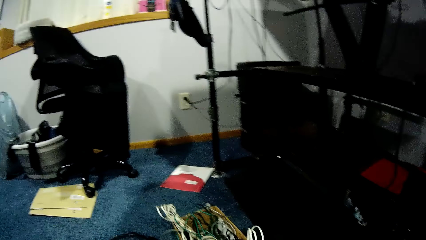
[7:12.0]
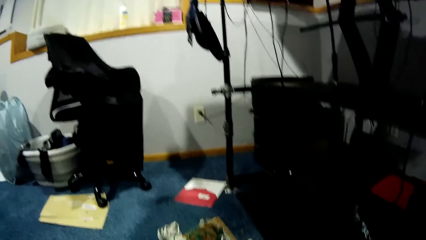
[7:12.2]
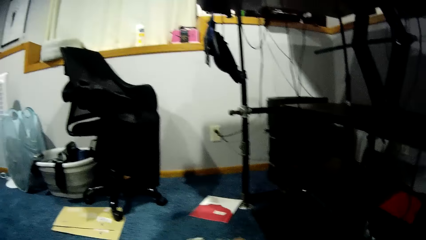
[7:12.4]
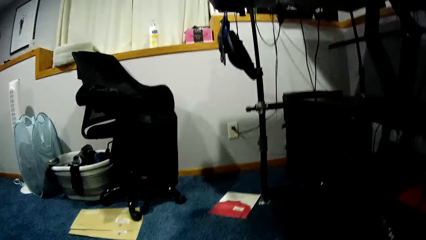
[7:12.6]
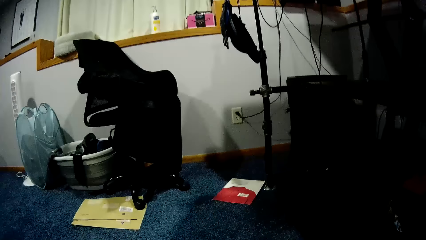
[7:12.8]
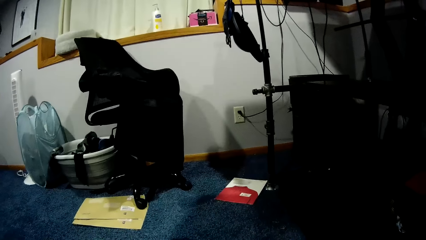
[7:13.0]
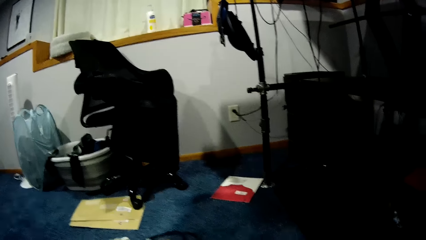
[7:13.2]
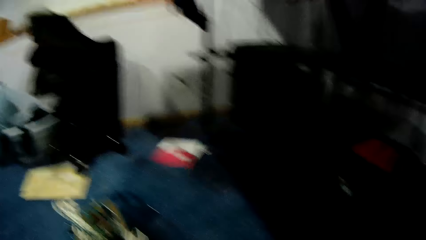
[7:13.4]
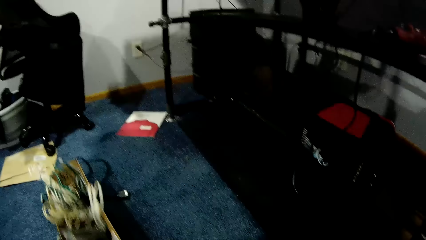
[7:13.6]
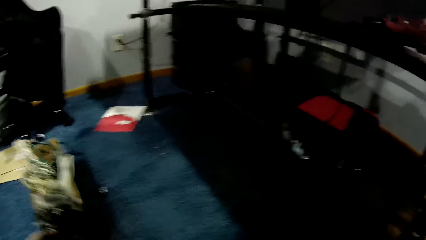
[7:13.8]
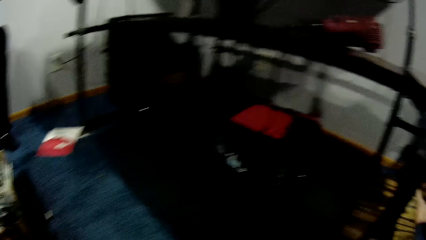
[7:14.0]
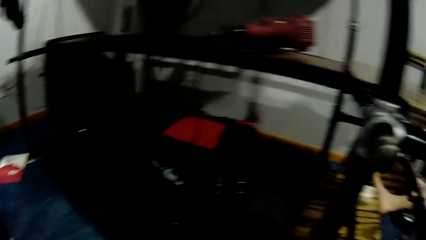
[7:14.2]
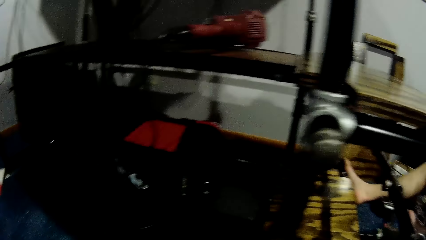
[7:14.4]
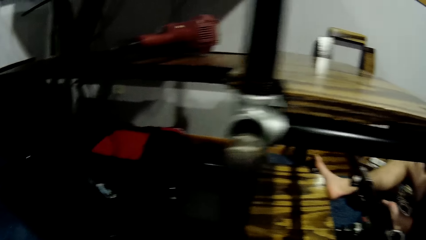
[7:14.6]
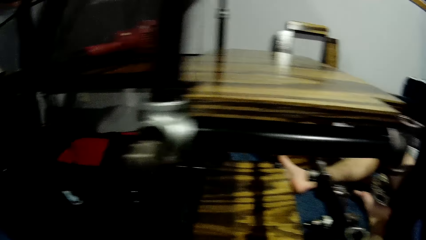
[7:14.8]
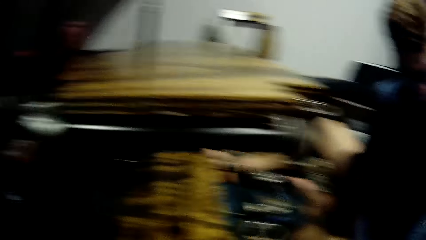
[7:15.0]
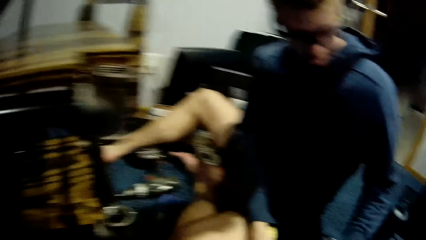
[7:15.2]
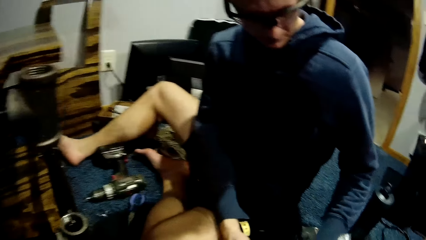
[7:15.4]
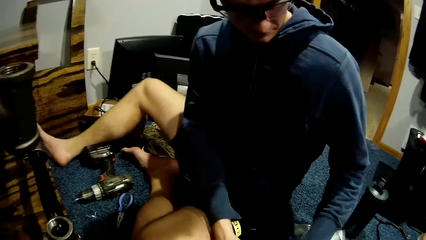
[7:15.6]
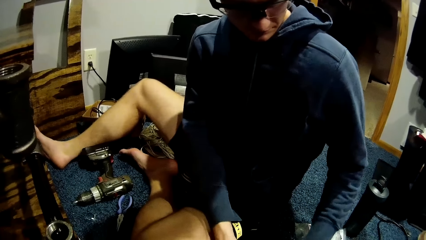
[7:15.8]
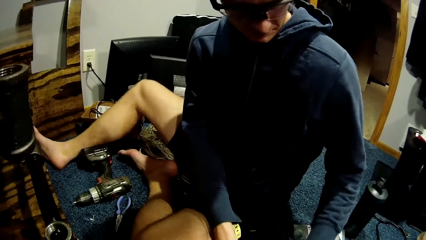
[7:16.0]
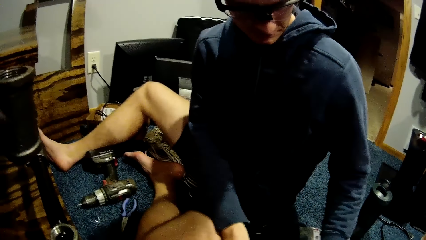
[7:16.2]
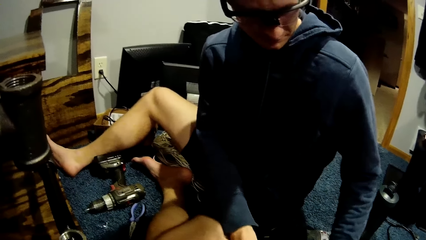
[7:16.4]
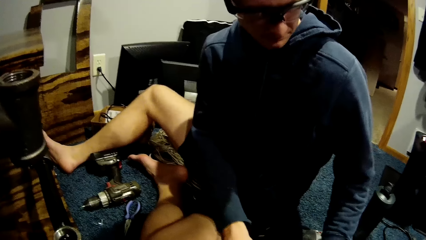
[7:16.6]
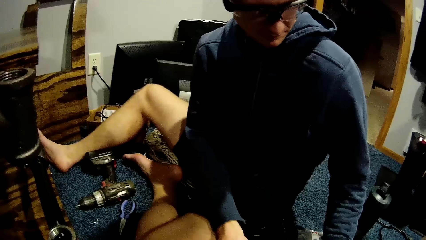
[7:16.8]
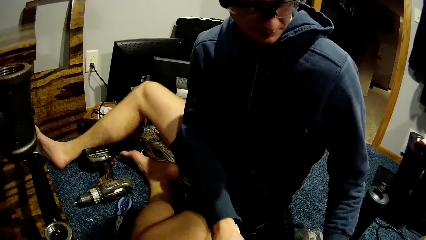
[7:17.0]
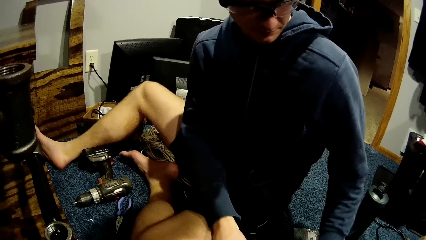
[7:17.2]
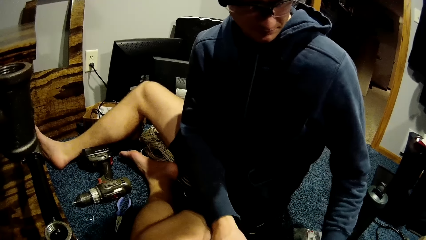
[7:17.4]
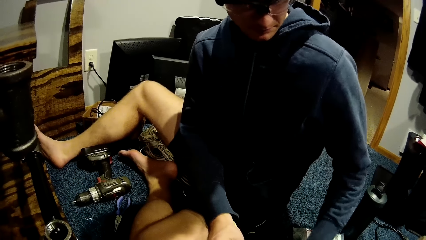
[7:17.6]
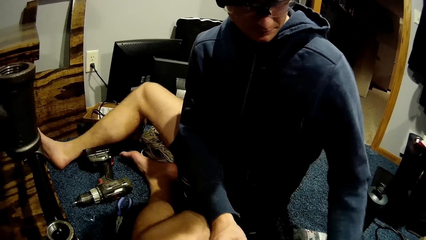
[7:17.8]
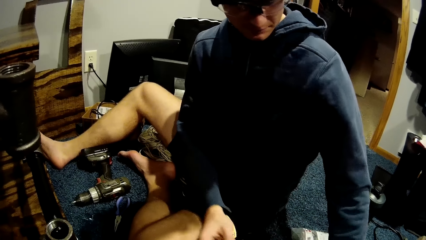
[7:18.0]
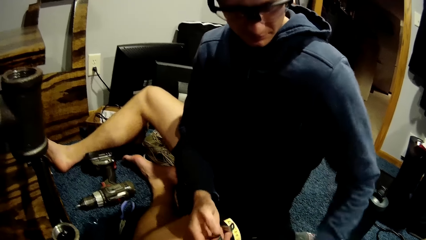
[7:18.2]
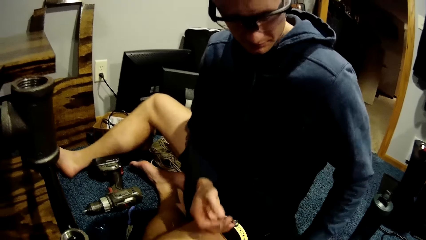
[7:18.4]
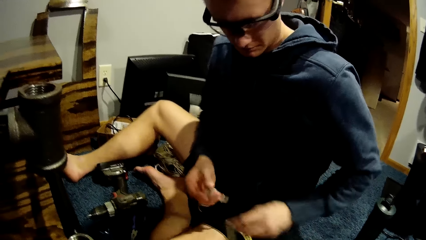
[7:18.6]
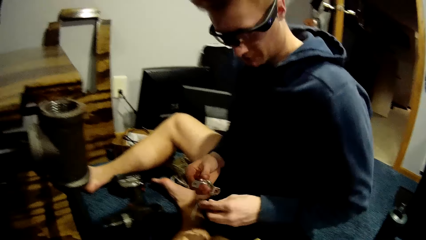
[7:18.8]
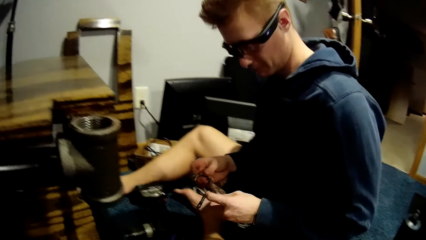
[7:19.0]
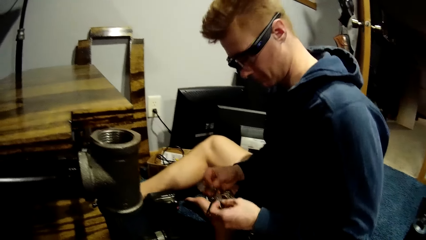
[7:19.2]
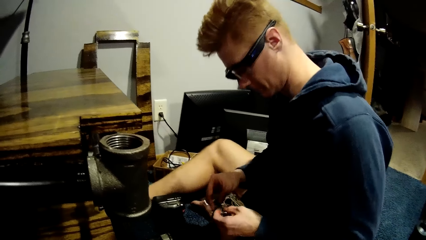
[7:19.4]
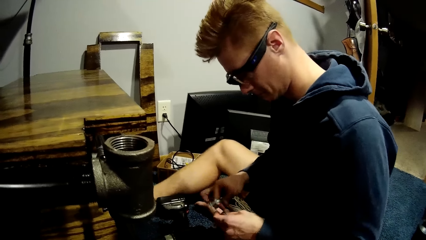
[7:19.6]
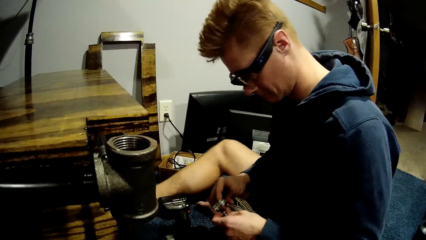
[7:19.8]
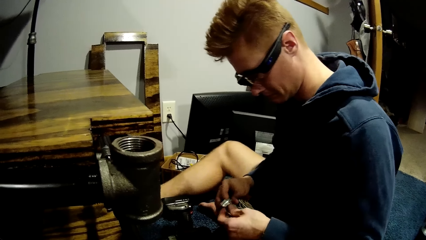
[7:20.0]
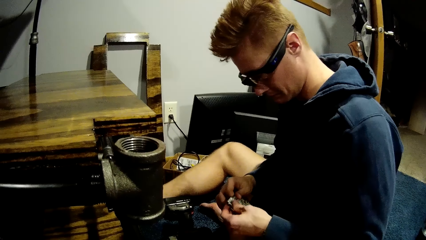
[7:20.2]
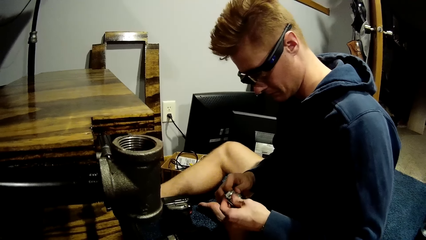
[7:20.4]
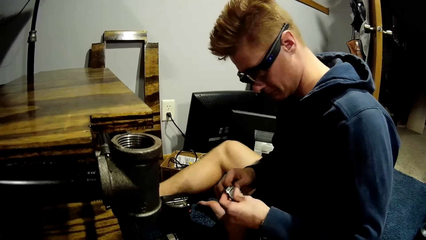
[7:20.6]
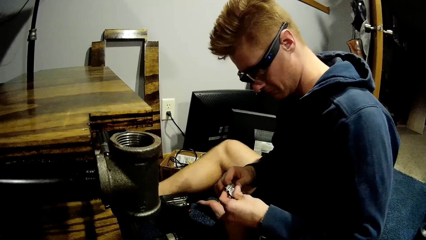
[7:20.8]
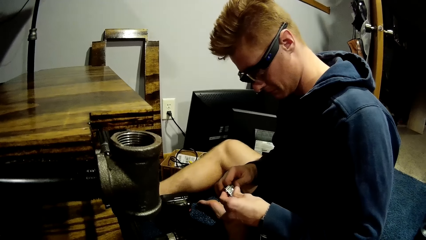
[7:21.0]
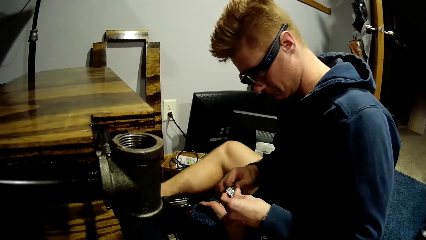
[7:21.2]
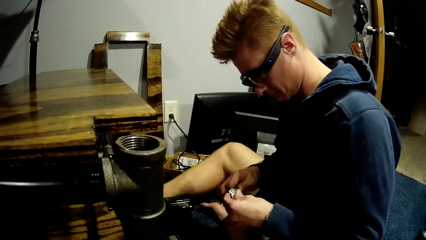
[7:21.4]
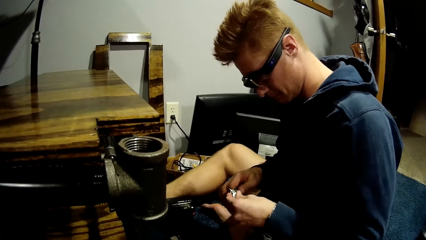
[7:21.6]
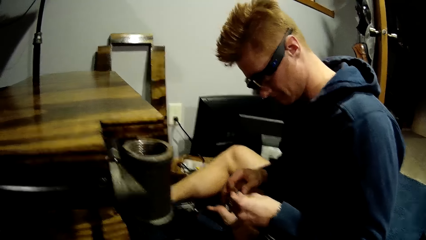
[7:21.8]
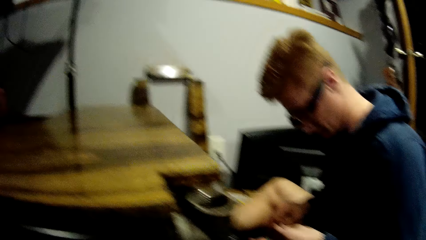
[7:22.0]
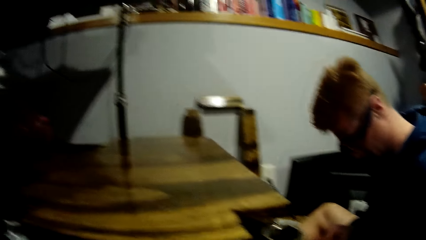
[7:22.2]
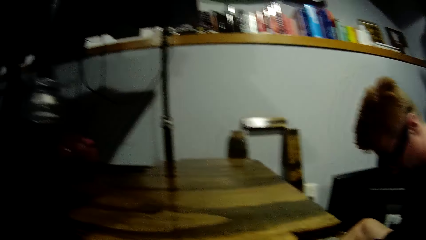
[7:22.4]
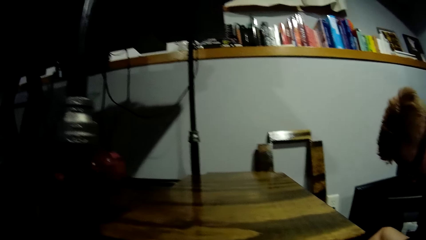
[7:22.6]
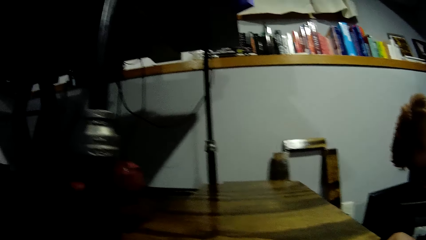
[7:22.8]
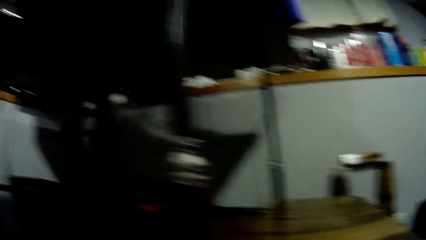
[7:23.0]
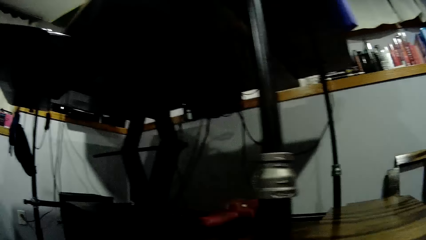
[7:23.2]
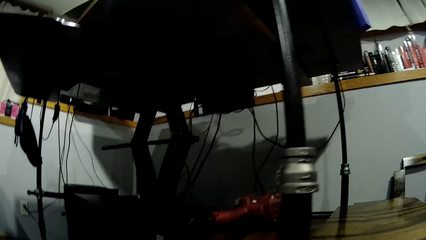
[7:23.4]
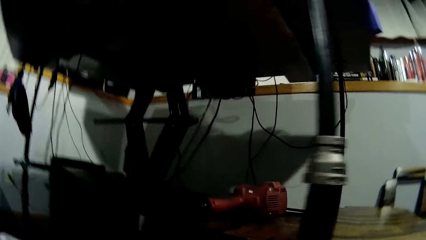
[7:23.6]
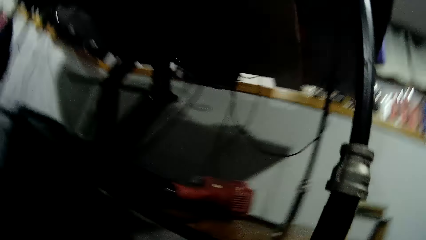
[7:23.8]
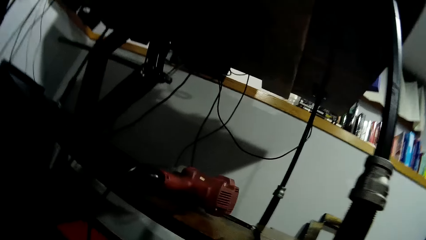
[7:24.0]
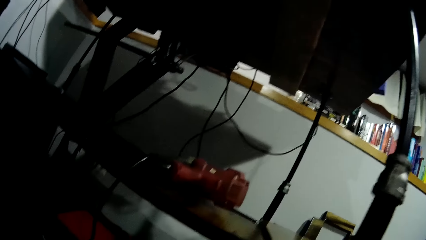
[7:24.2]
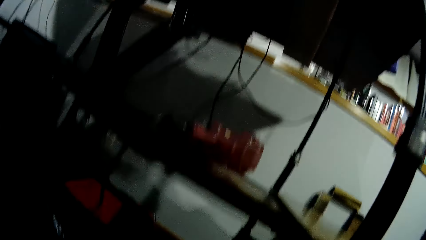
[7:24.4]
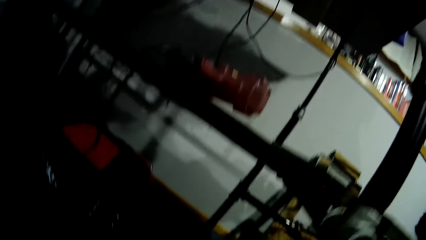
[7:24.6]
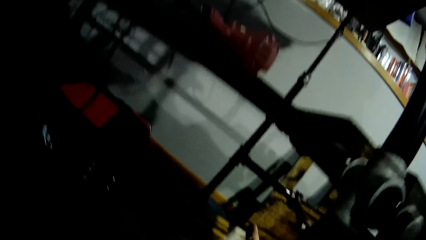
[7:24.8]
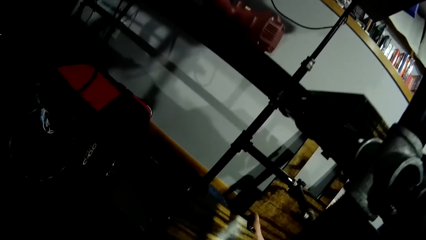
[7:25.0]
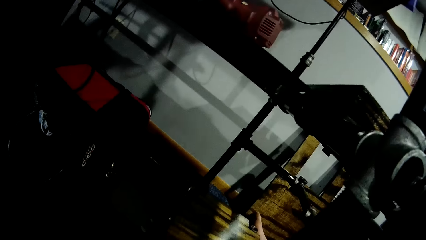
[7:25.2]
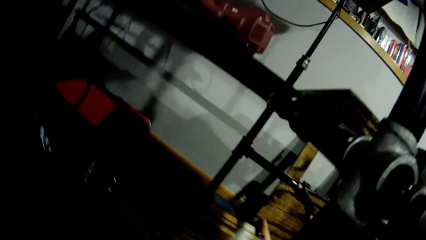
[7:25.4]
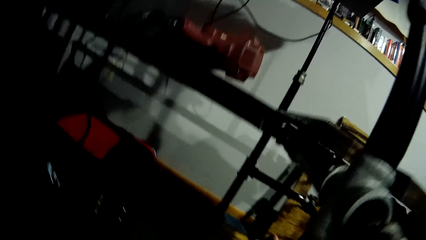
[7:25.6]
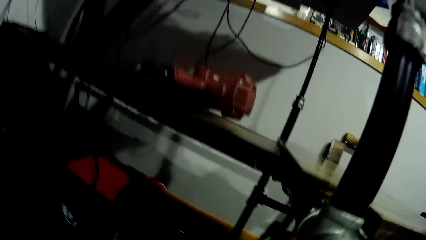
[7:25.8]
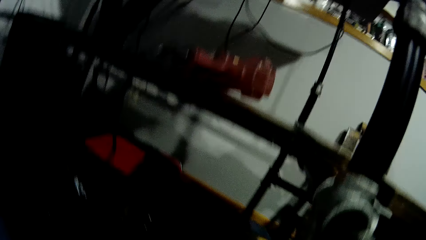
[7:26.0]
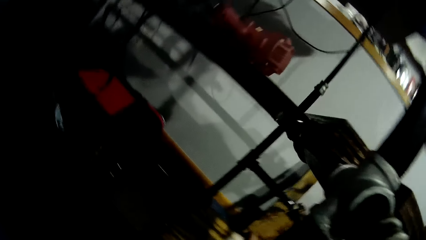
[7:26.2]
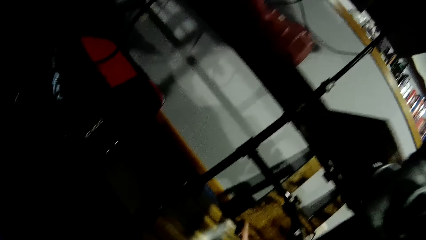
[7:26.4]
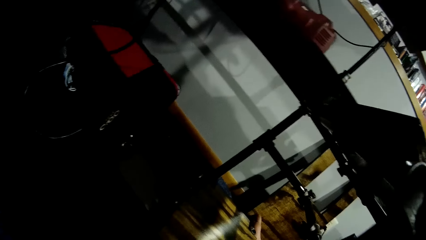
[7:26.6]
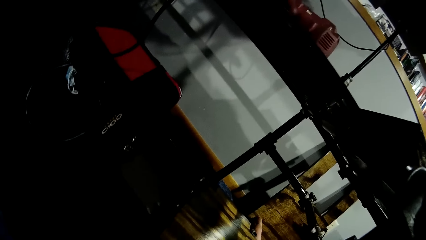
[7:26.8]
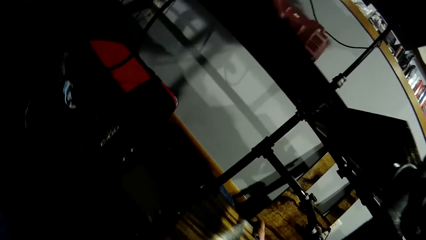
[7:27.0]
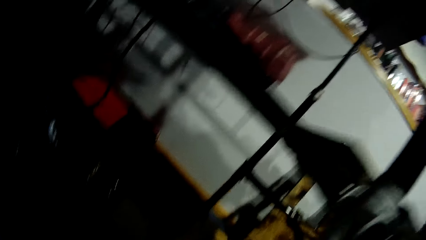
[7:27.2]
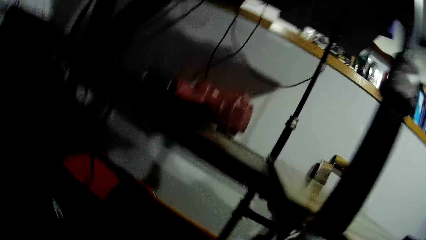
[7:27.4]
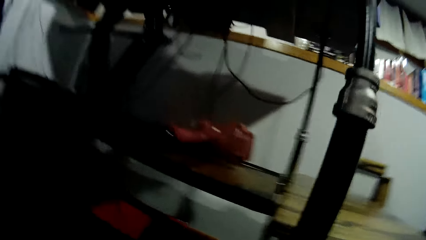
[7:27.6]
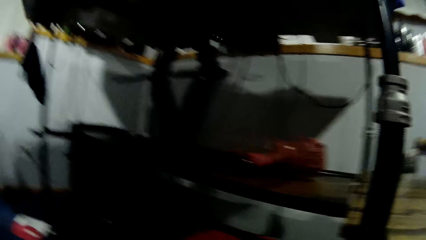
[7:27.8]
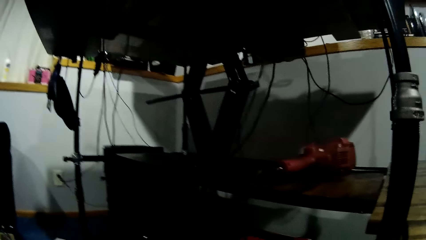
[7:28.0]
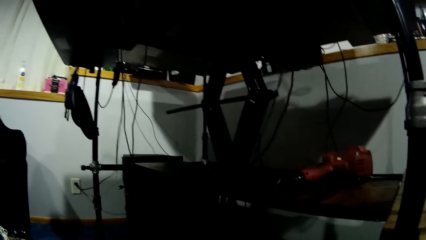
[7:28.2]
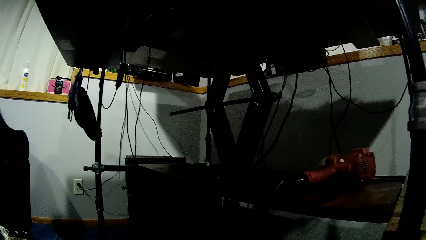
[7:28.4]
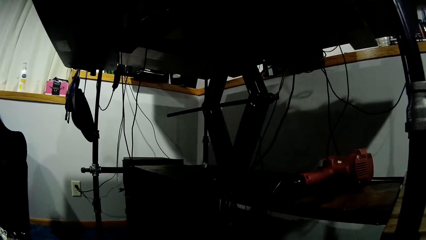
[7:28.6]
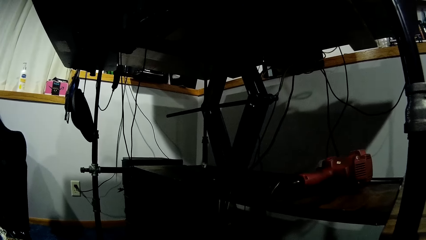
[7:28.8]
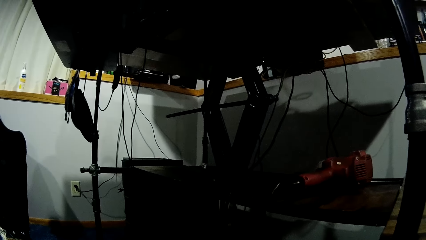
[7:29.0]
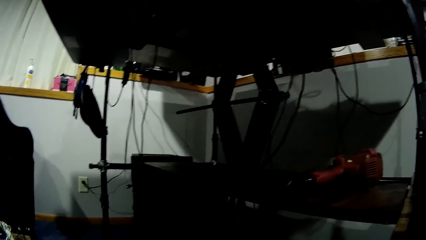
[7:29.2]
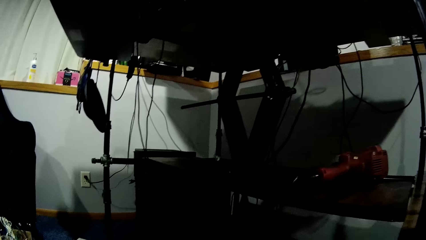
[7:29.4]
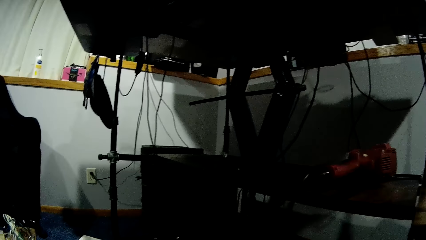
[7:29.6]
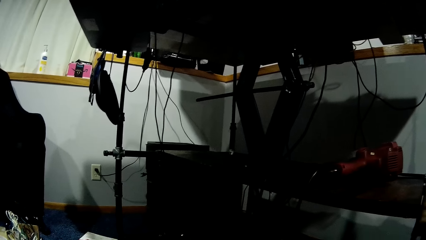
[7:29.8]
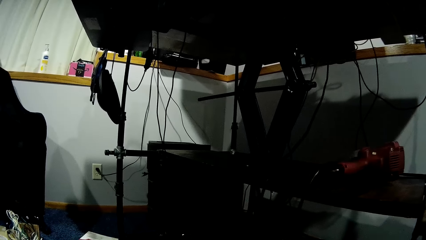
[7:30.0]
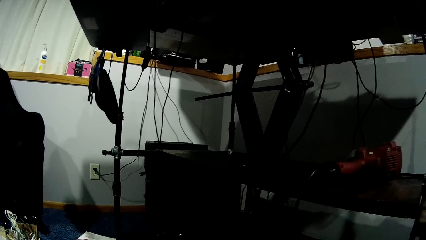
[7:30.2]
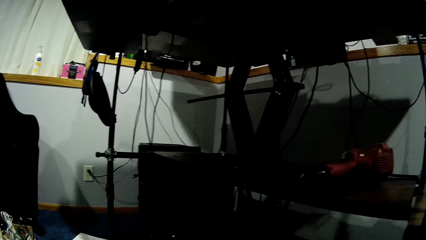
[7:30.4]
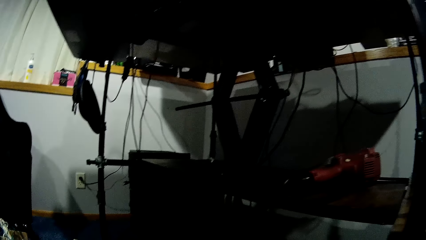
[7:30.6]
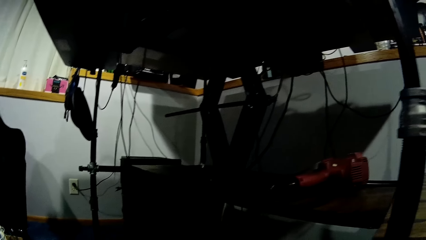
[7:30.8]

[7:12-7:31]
The camera wearer looks around the room. She adjusts a paper bag on the floor with her left hand. She pushes something. She turns around. She stares at the man. The man sorts tools on the floor with both his hands. He looks at the floor. He picks up the pipe holder. He fixes another metal pipe with a screw in both his hands. He holds the pipe holder. The camera wearer stares at the shelf. She stares around the room.
